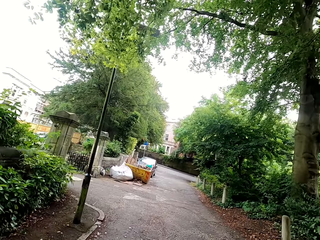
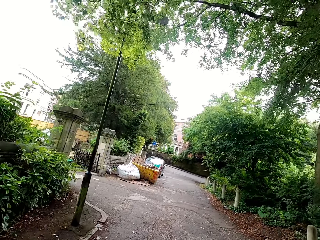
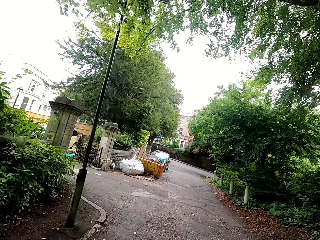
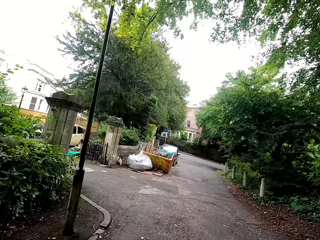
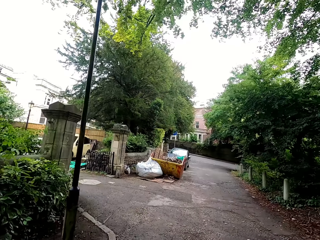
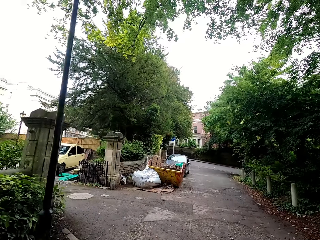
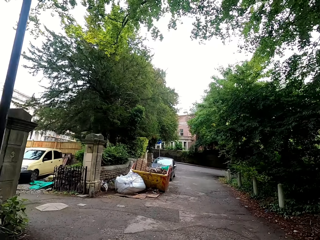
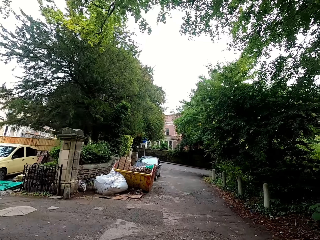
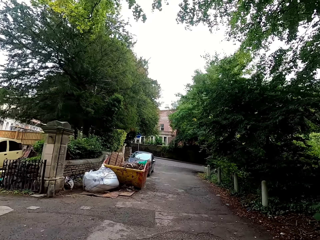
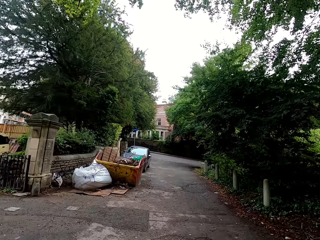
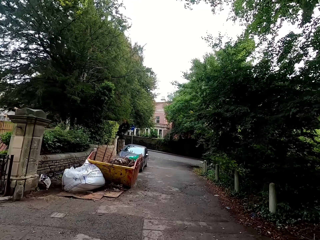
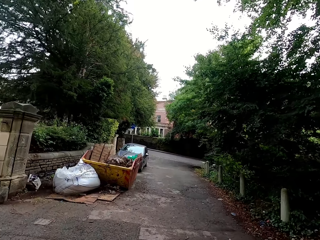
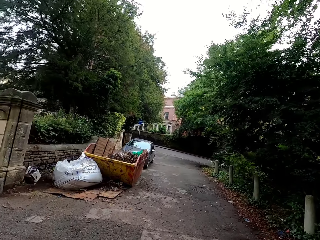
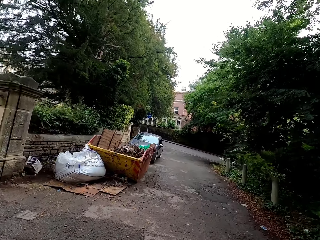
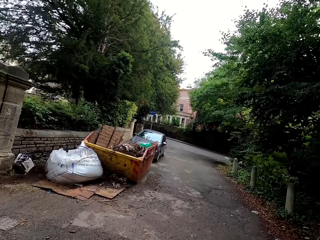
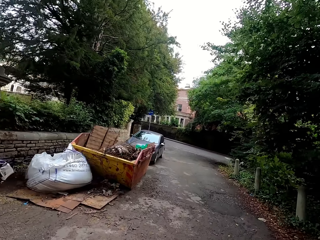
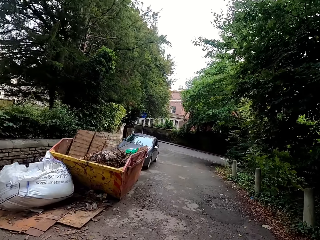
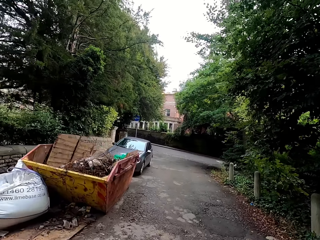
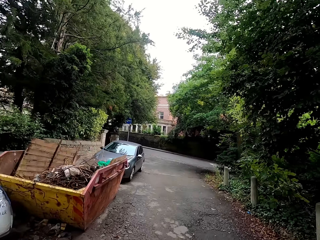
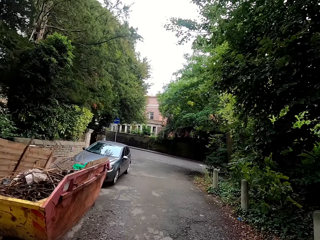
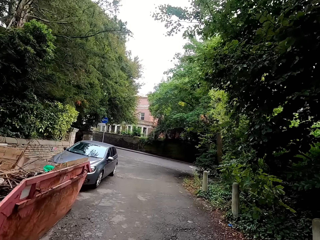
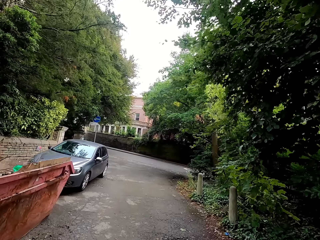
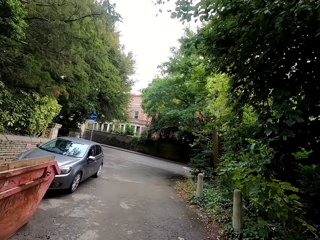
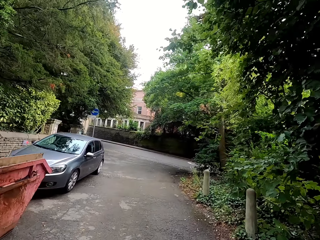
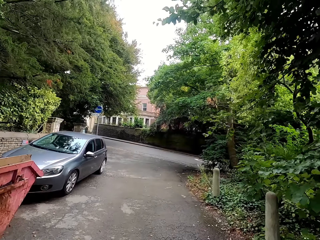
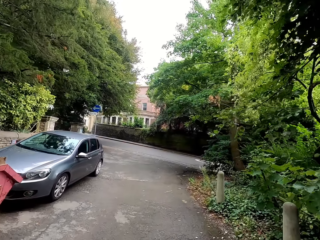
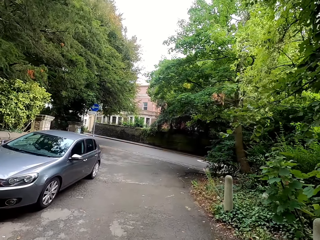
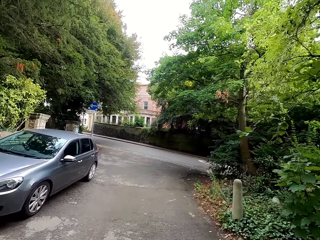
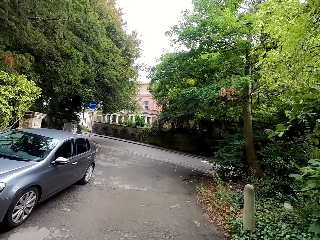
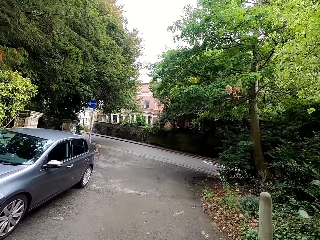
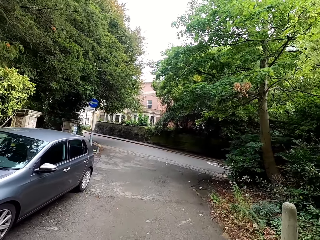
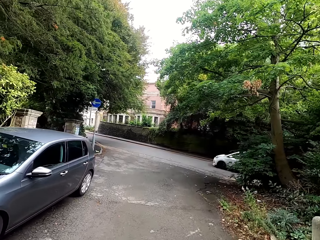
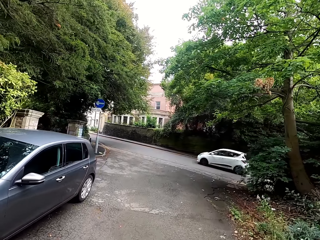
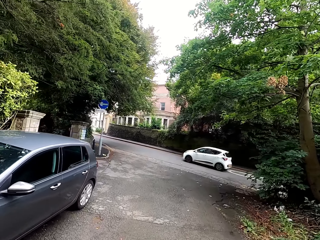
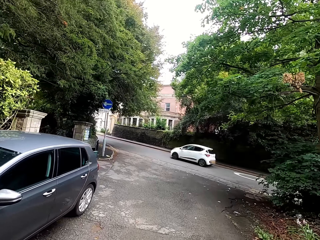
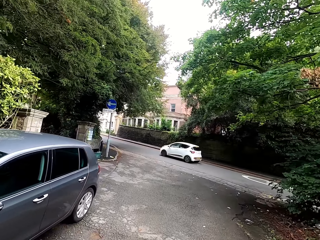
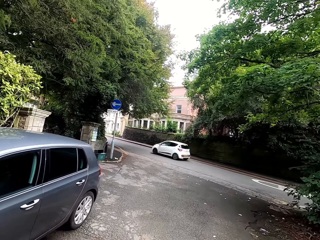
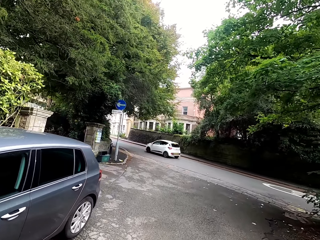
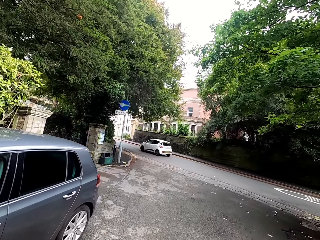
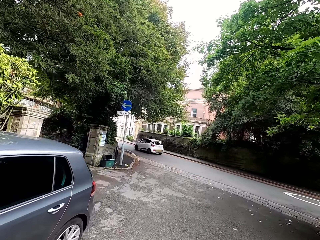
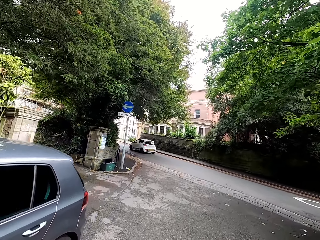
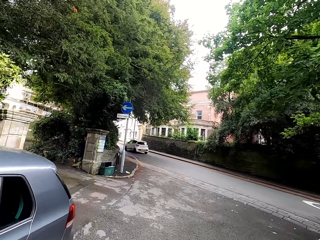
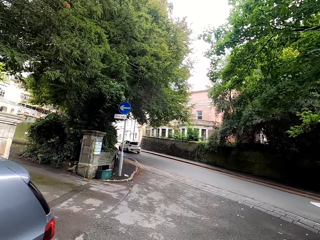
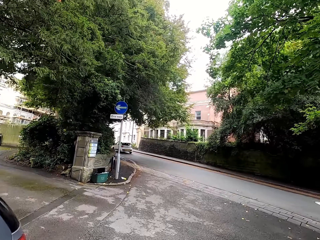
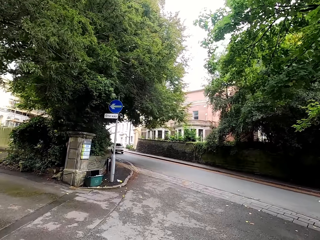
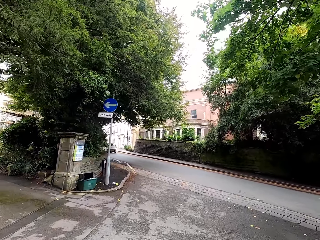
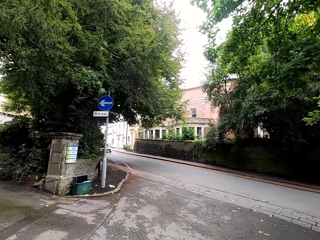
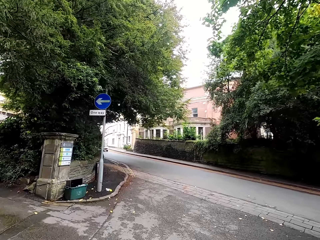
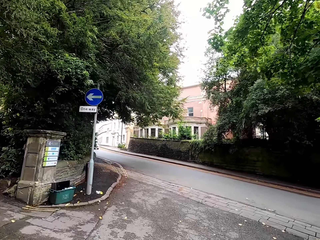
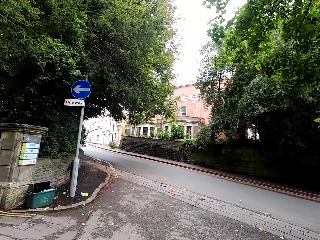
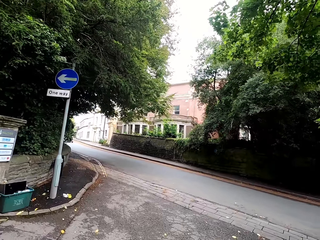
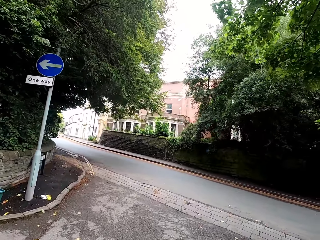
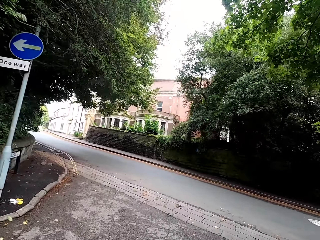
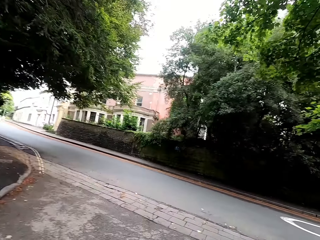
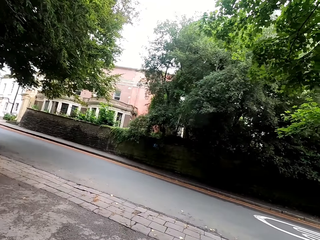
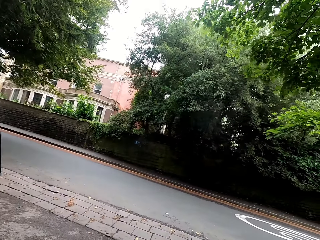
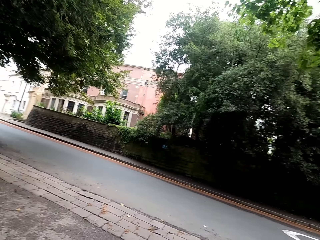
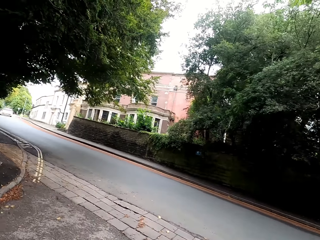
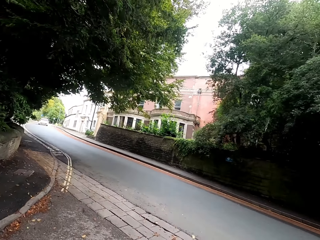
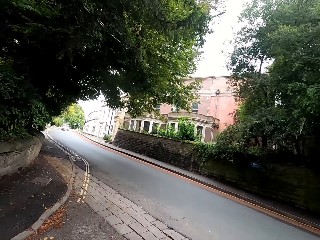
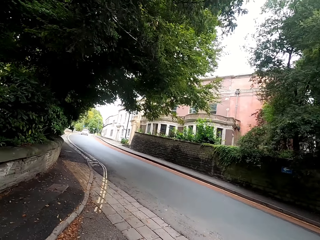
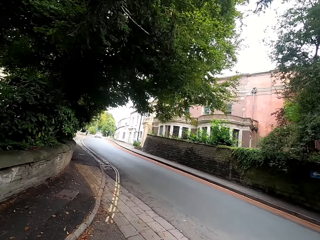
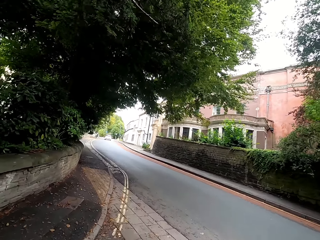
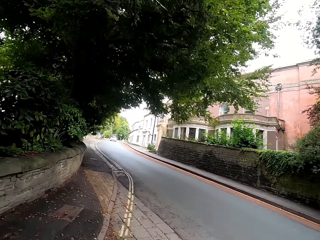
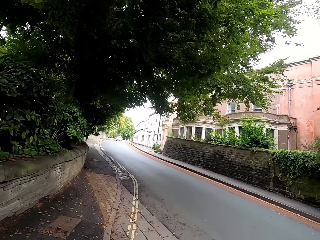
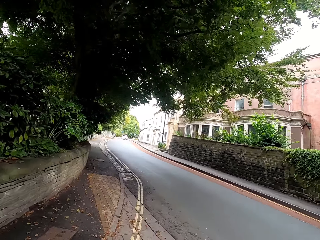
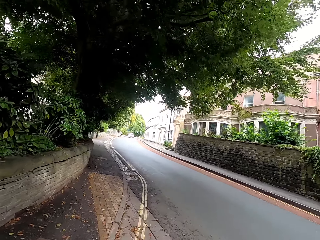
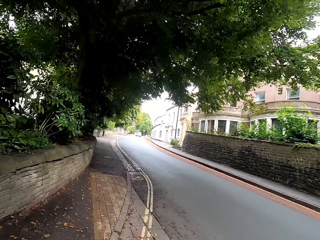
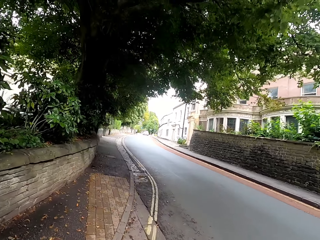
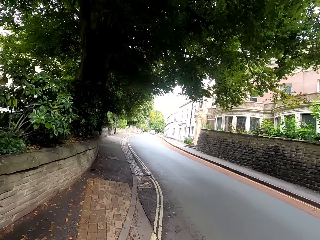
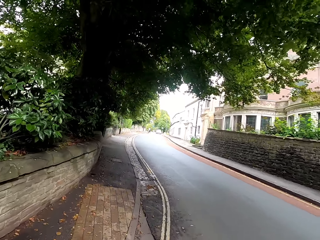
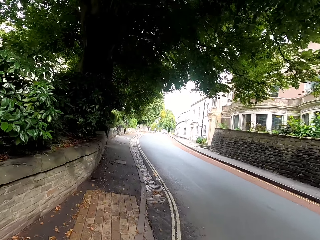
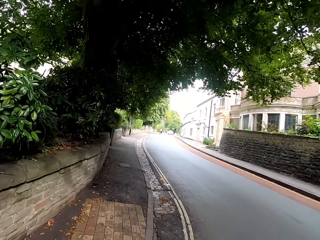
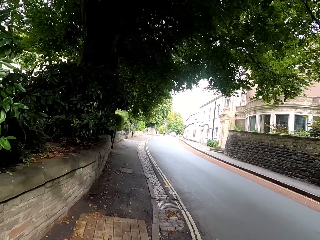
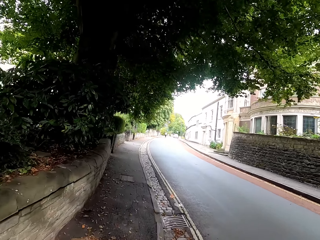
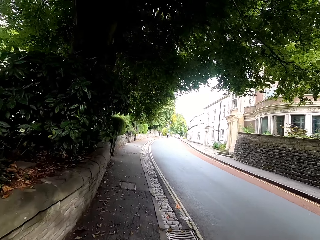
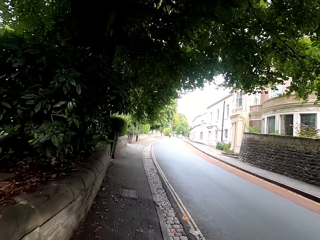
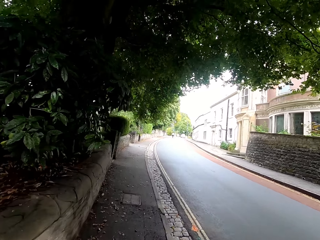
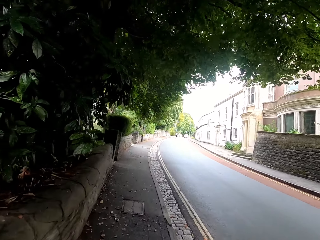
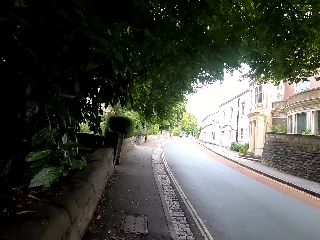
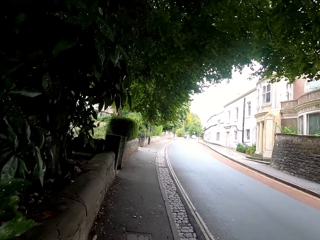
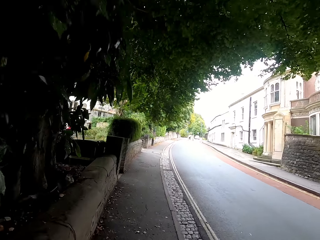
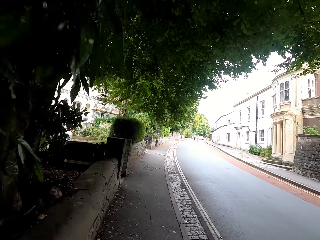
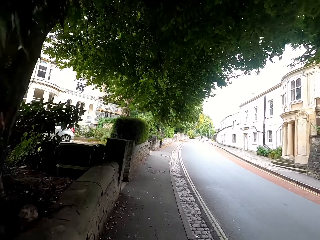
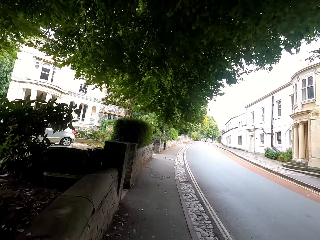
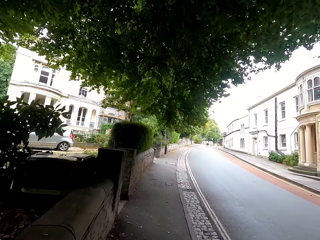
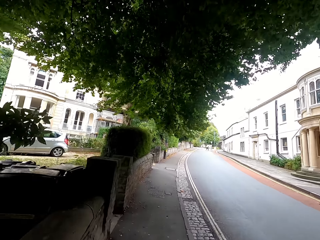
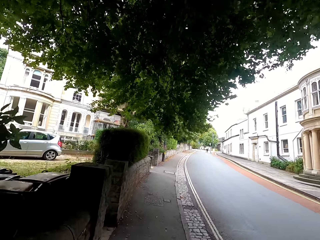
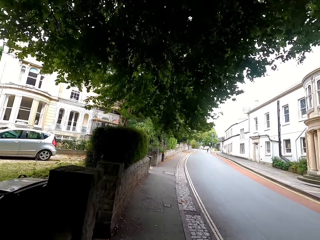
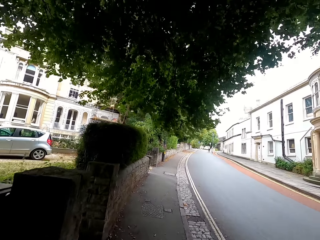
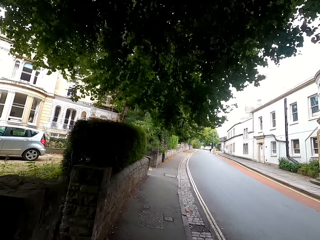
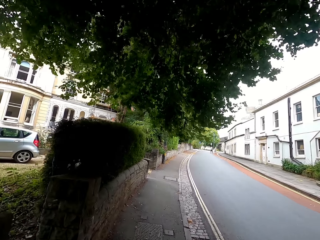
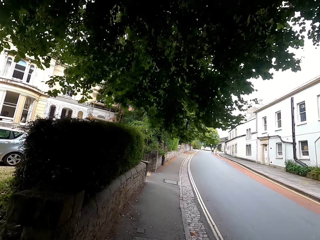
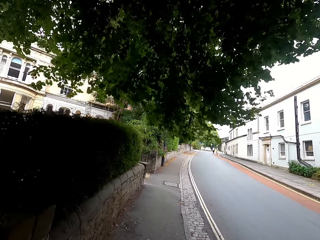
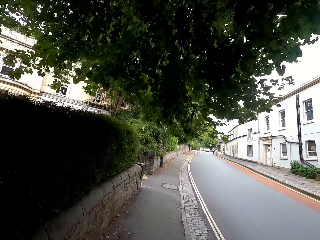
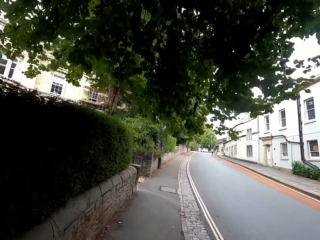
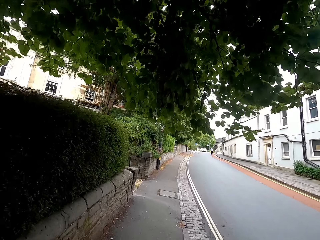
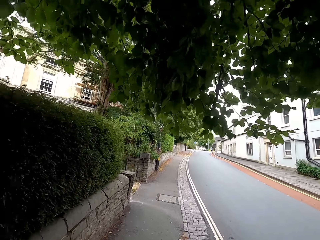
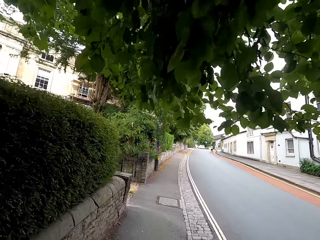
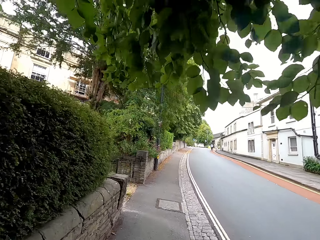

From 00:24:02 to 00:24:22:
The camera wearer rides a bike on the pavement.

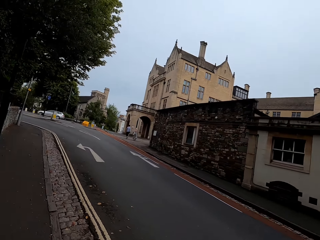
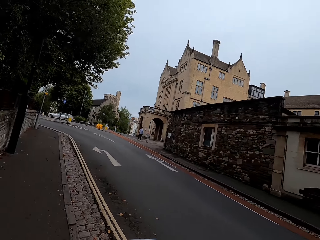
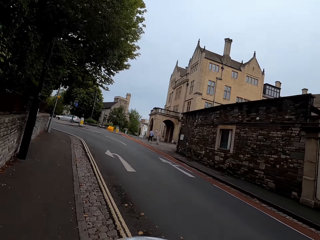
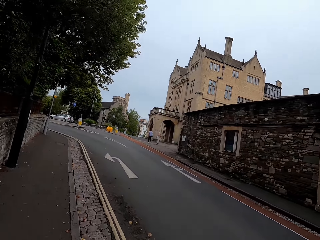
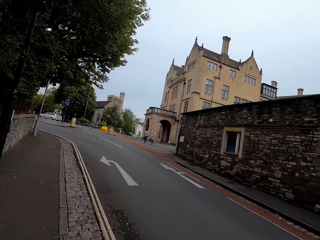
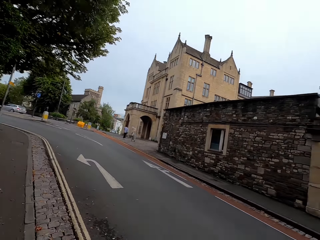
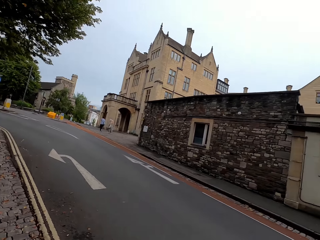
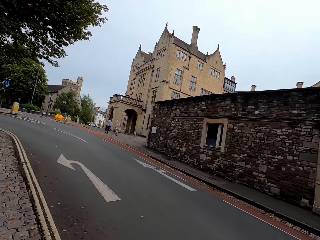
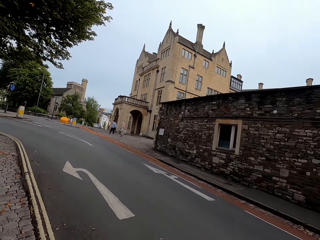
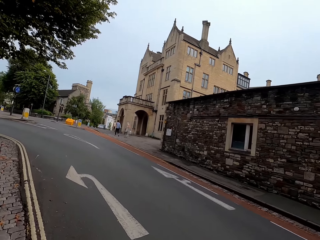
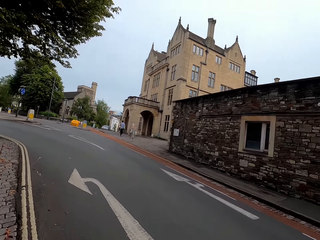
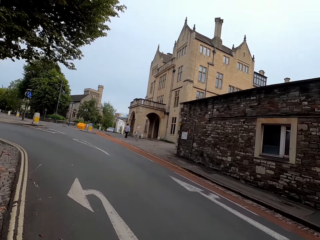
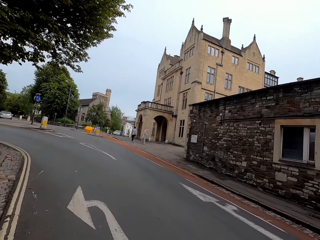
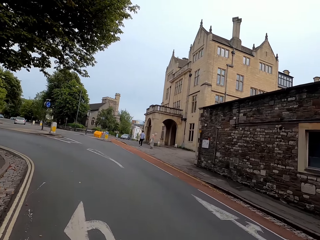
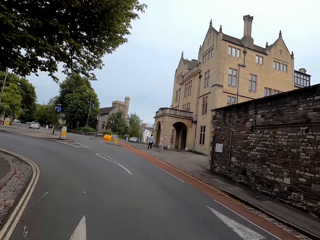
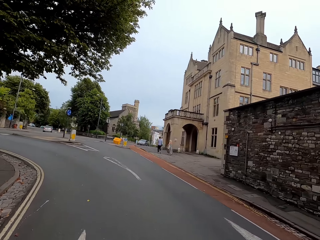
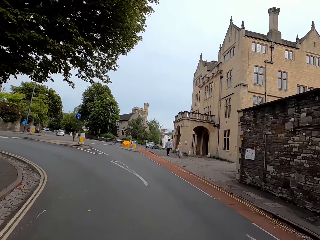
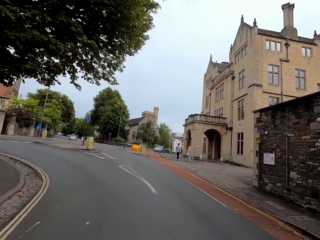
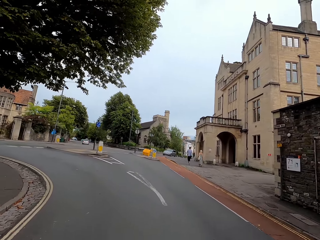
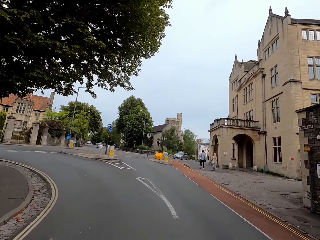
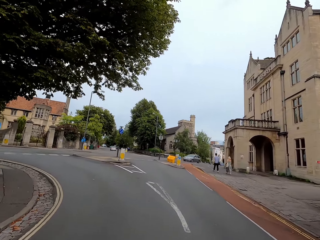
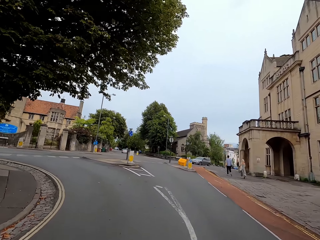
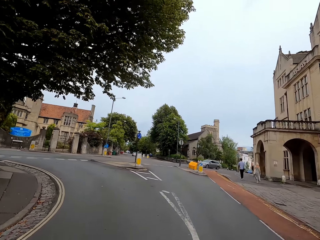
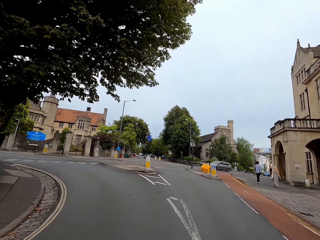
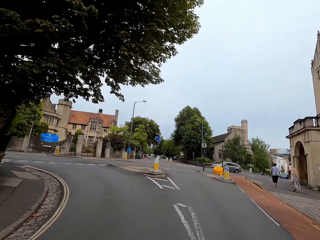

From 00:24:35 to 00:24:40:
The camera wearer rides a bike on the road.
